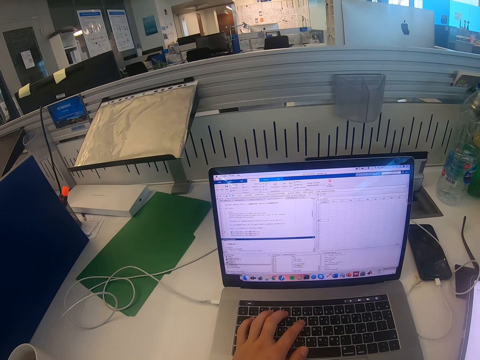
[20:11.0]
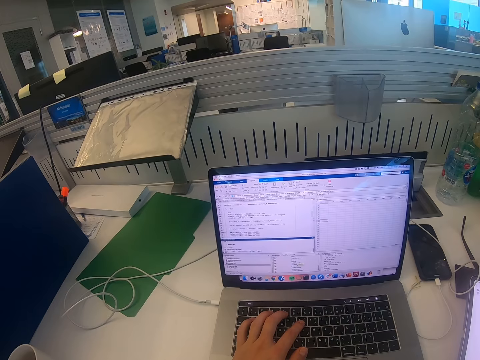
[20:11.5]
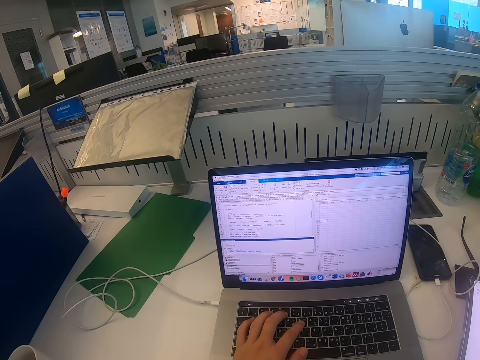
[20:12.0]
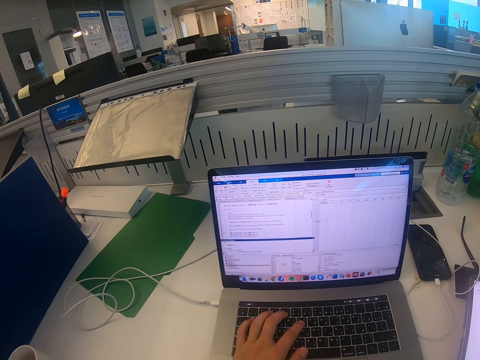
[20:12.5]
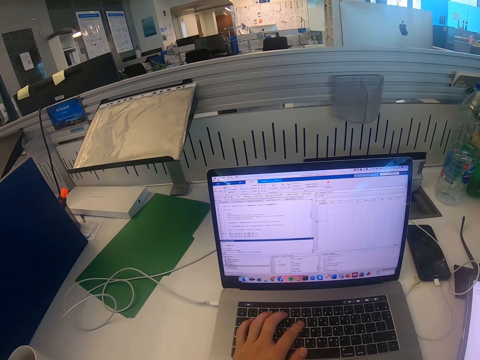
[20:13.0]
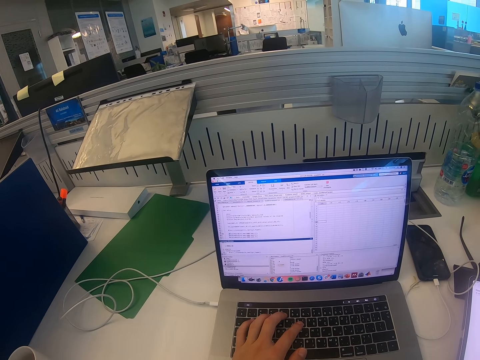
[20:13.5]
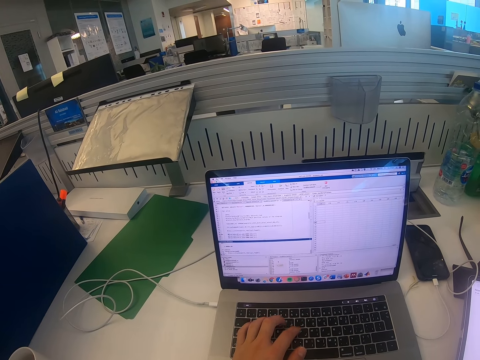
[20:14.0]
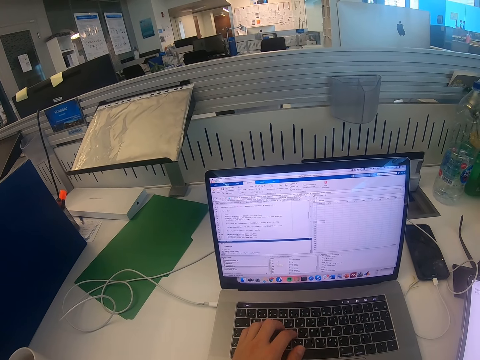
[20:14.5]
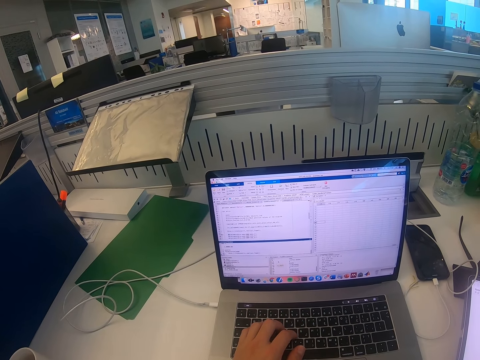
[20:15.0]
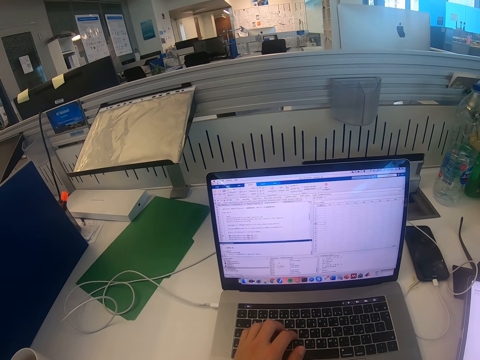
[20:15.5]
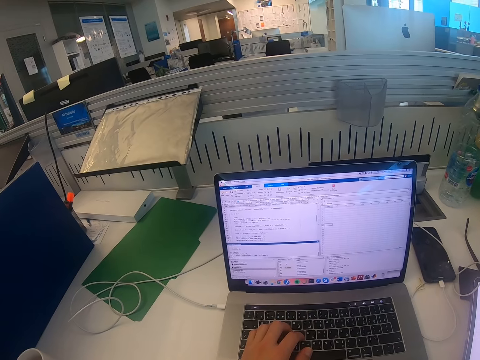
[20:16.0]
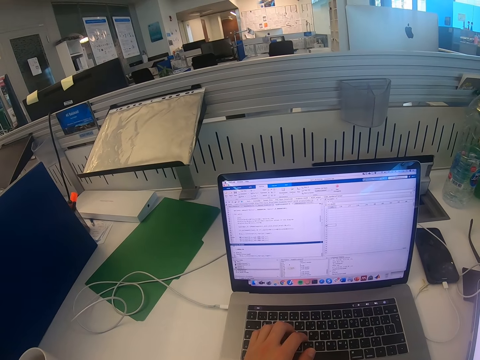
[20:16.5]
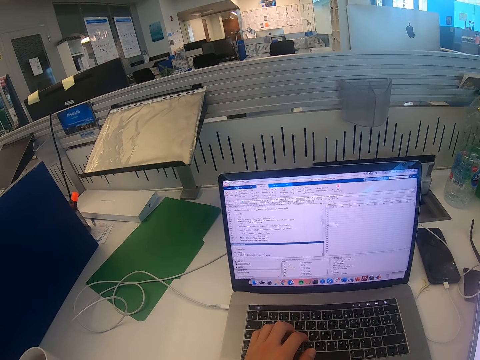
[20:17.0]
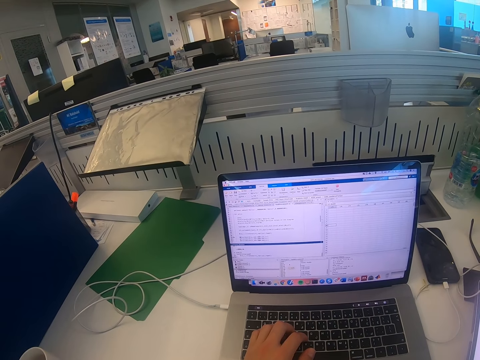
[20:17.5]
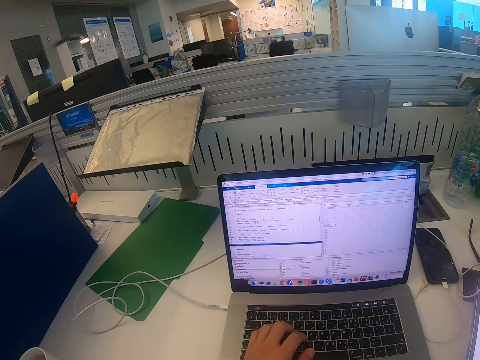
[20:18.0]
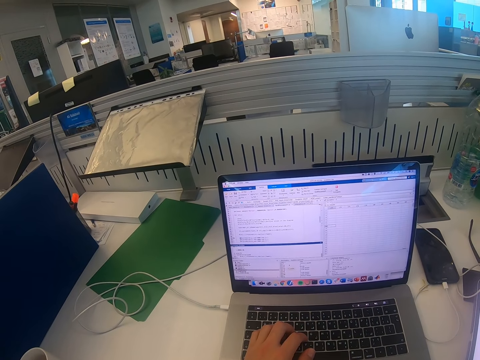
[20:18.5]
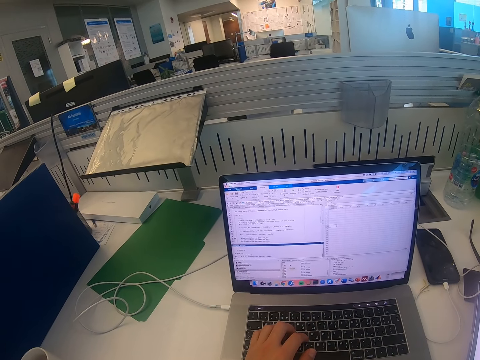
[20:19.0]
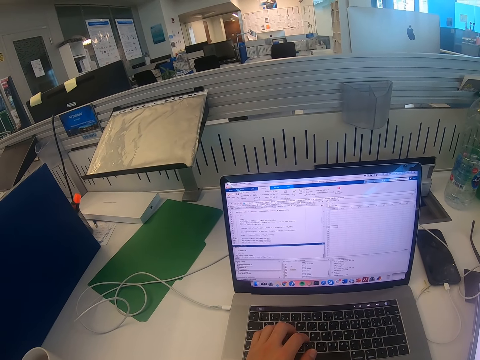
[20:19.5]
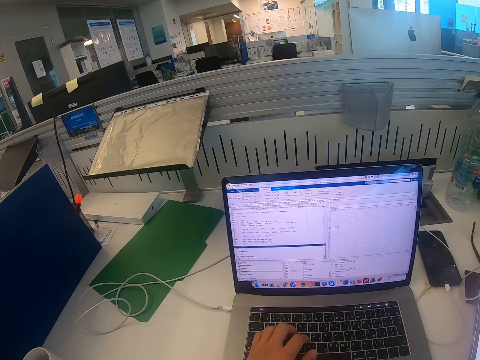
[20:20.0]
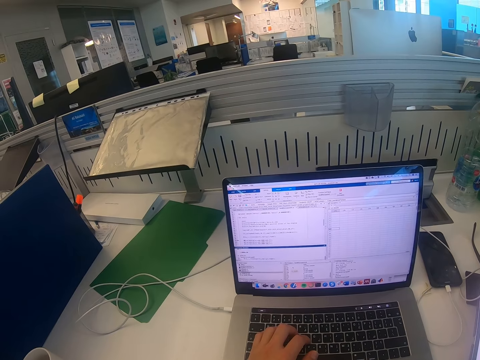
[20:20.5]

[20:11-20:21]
The camera wearer looks at the screen.

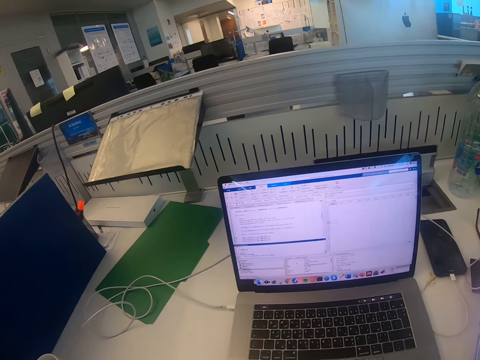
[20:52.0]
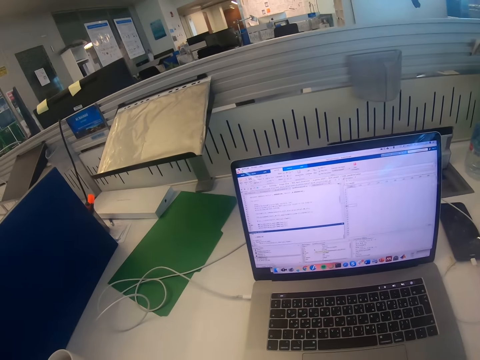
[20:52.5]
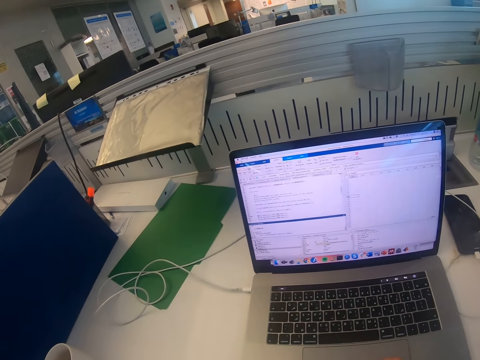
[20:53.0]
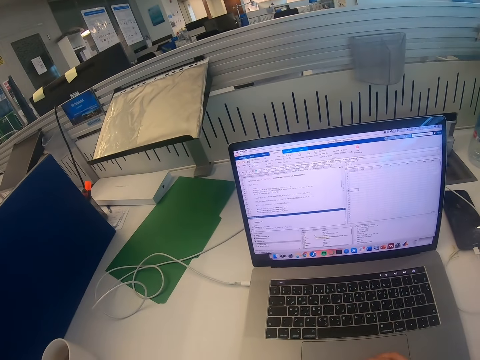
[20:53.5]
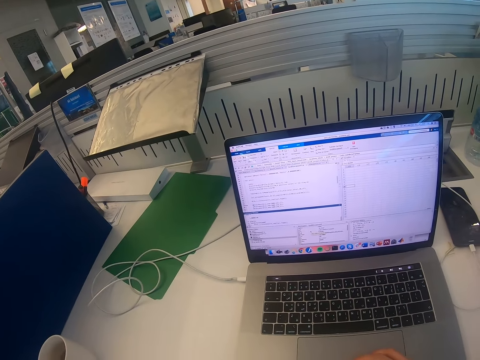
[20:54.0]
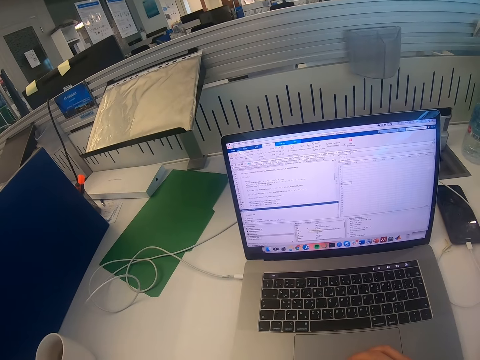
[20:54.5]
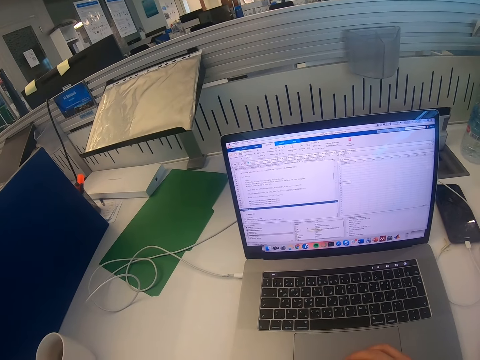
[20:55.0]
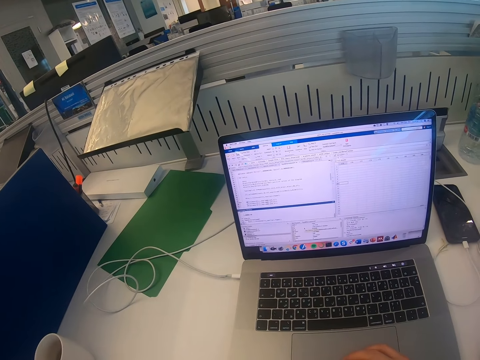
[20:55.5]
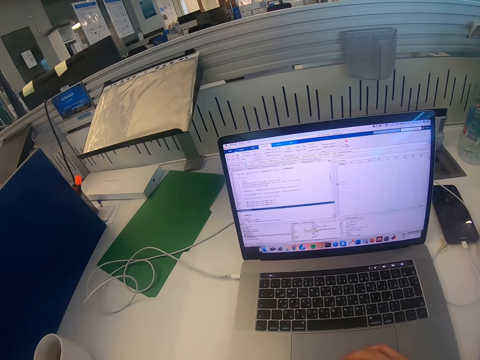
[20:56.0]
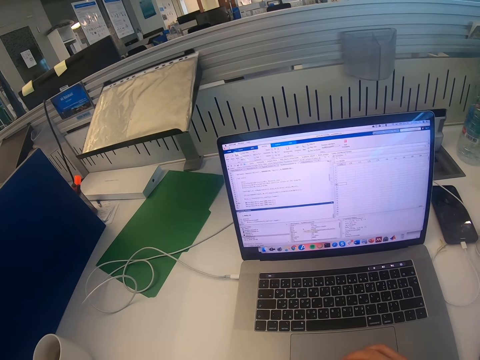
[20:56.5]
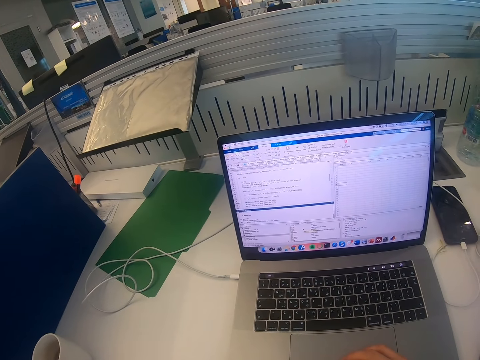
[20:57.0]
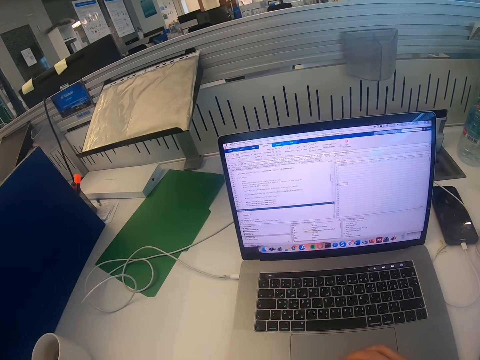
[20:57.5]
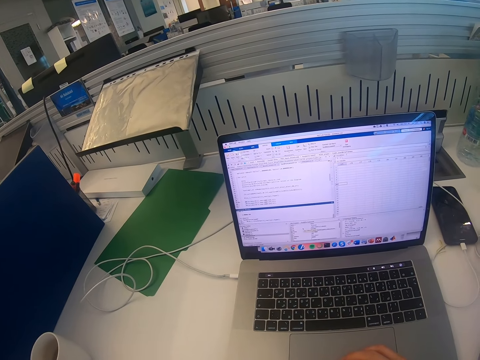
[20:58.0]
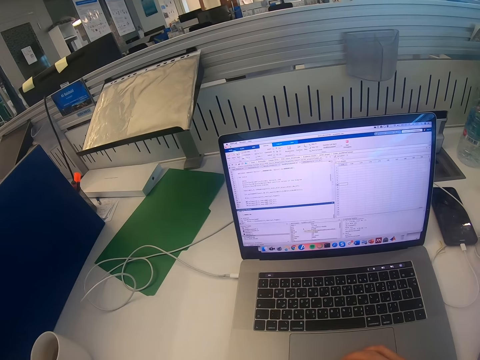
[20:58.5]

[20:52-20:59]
The camera wearer operates the laptop.

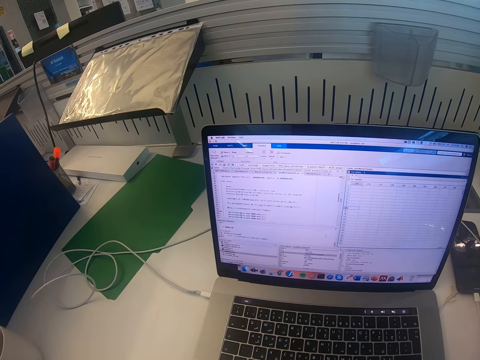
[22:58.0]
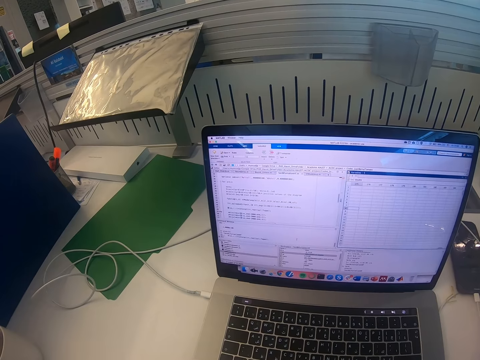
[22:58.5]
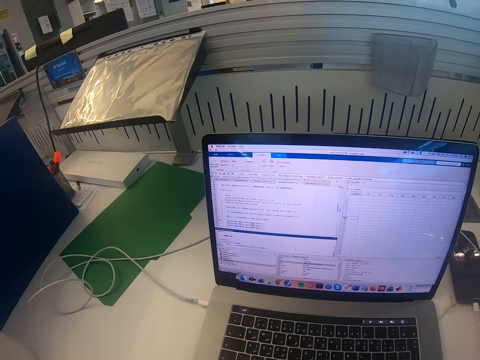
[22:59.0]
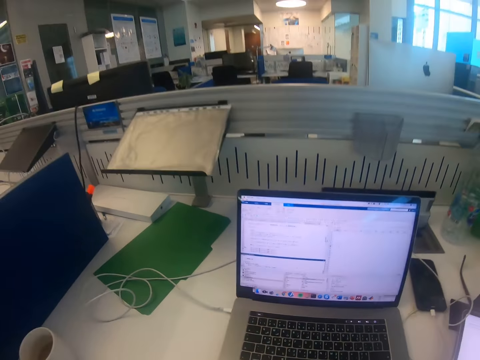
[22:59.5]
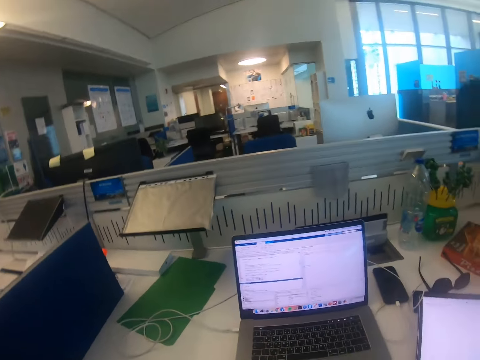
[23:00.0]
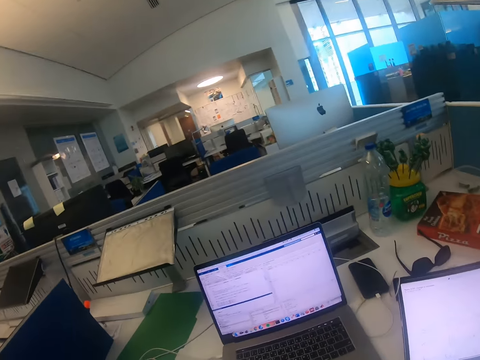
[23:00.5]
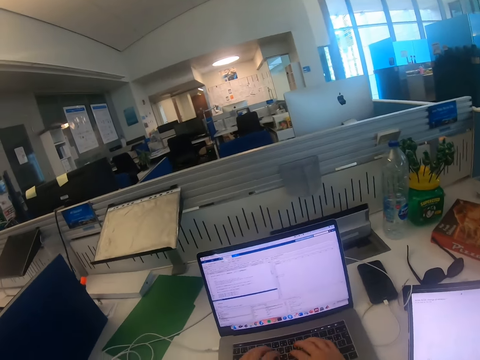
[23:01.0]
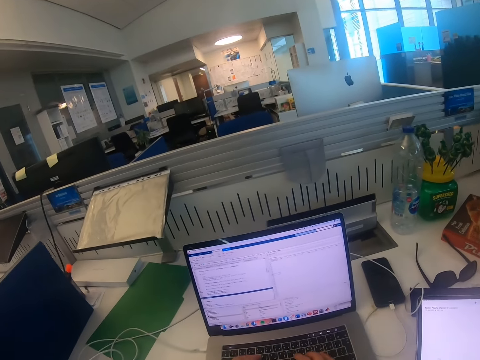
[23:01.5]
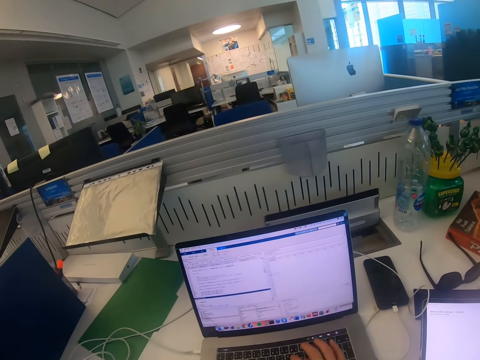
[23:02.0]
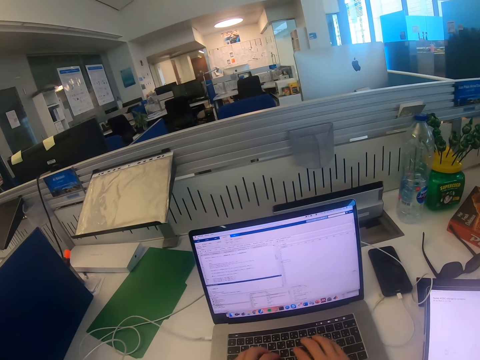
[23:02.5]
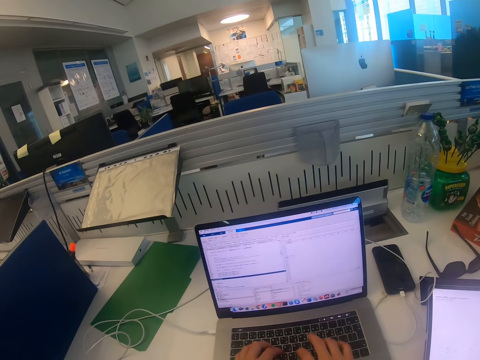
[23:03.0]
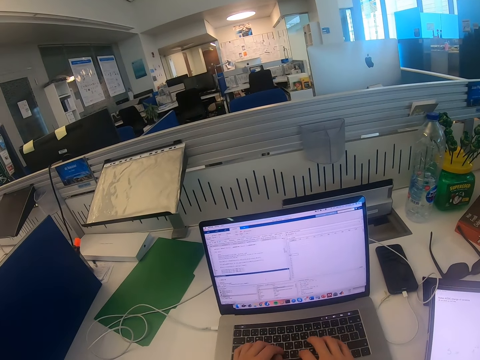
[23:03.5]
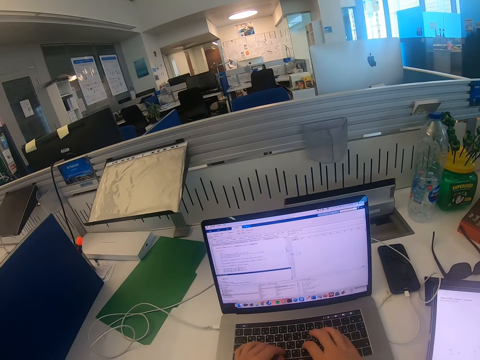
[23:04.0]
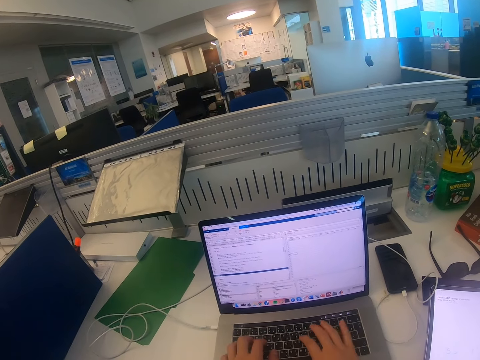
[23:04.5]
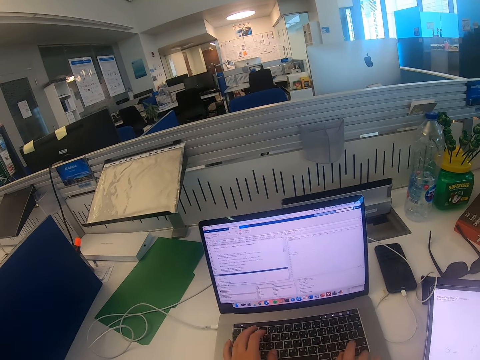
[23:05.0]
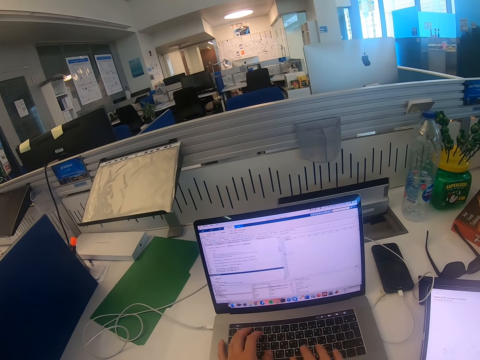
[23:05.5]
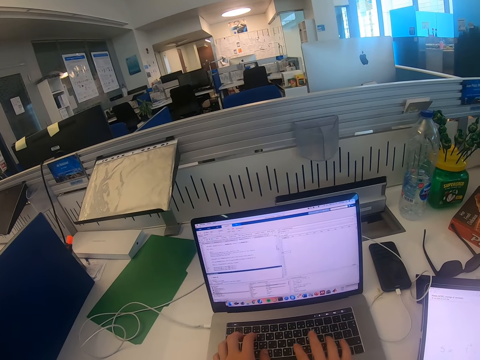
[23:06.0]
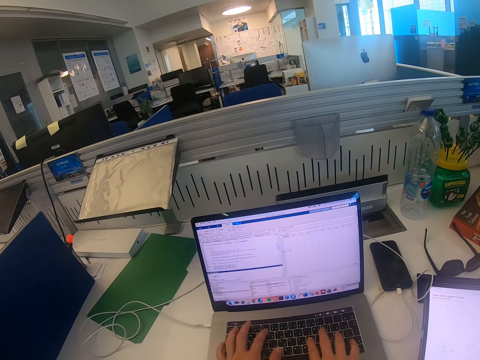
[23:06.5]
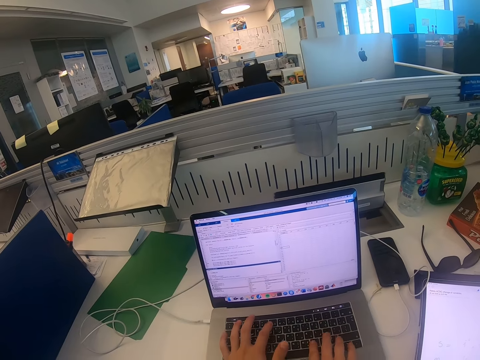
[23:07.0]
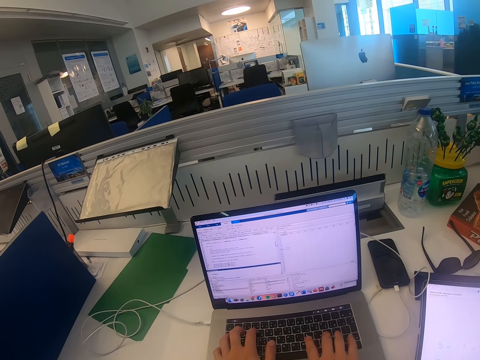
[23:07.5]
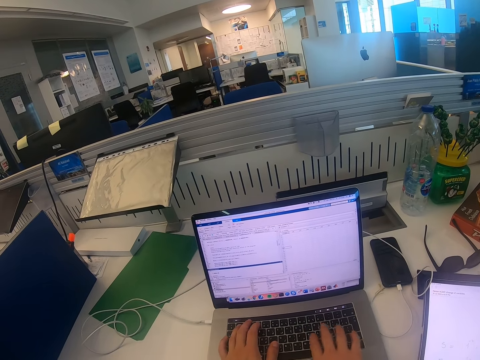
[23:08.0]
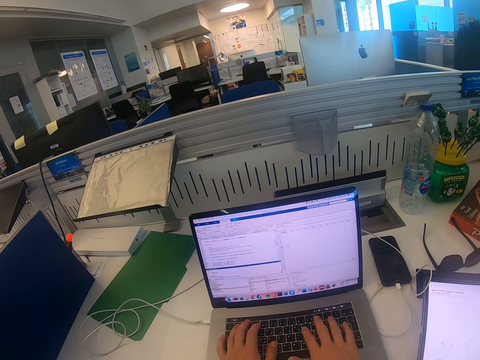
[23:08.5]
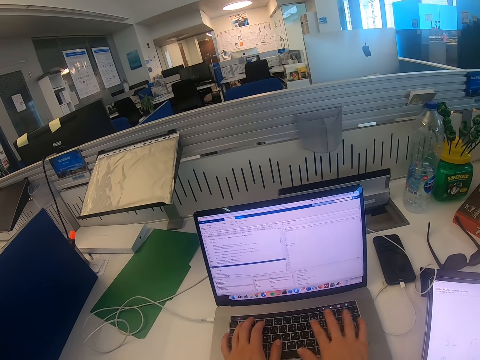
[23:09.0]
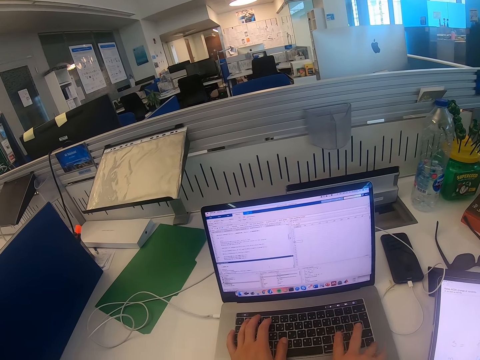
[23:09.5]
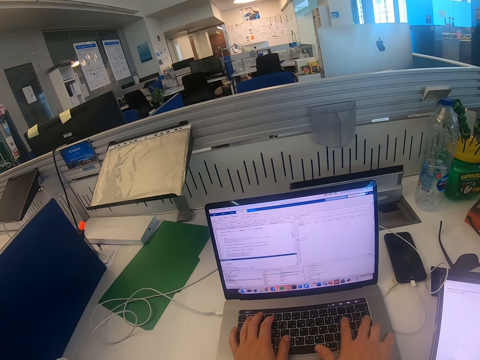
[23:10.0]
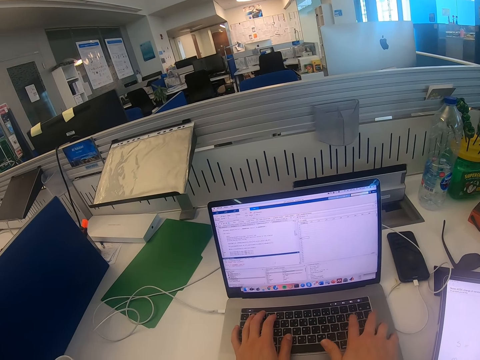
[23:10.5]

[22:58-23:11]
The camera wearer moves on the seat and types on the laptop.
